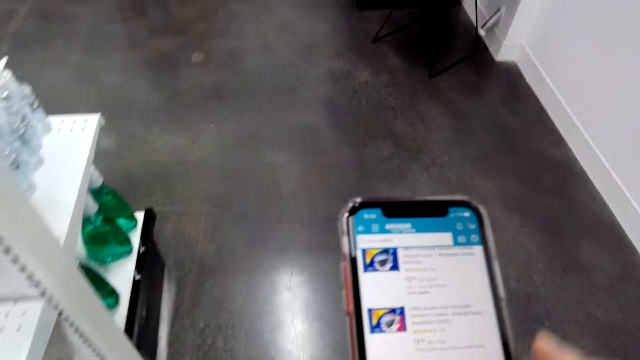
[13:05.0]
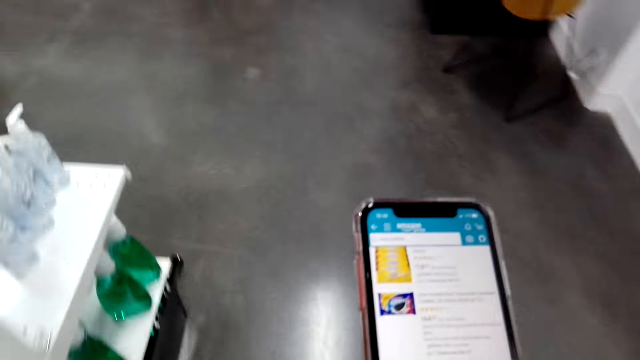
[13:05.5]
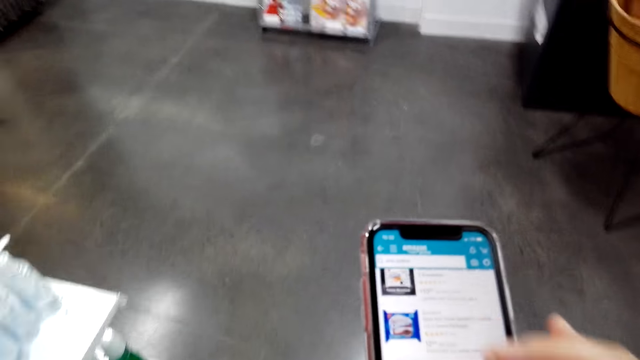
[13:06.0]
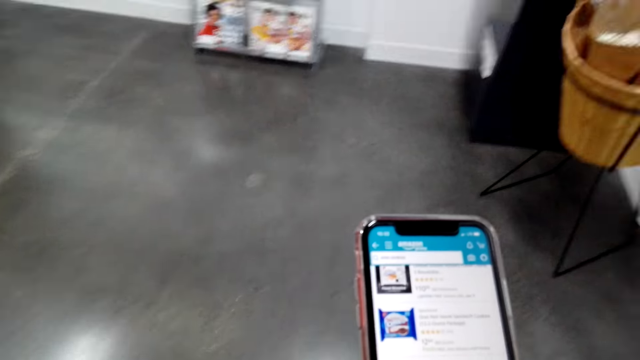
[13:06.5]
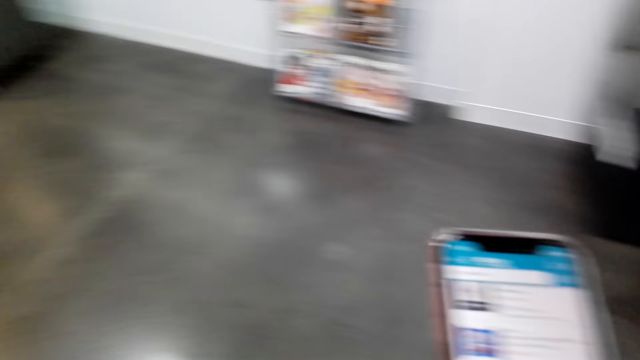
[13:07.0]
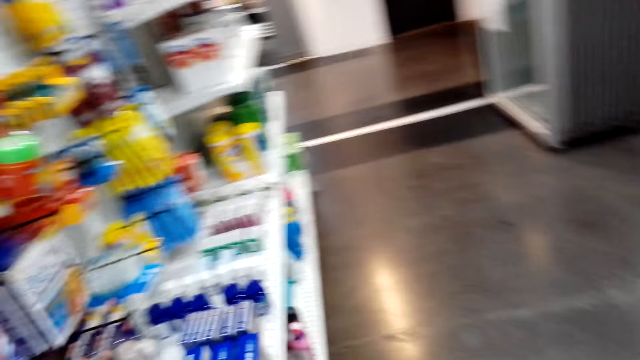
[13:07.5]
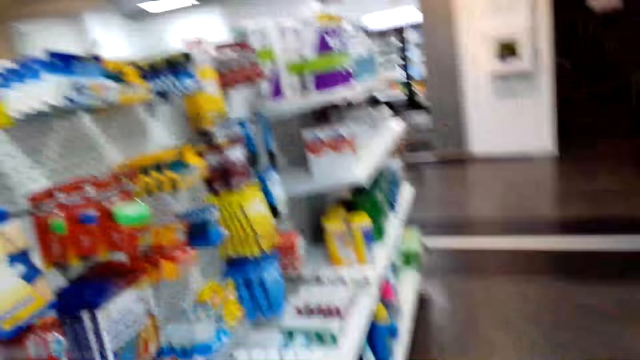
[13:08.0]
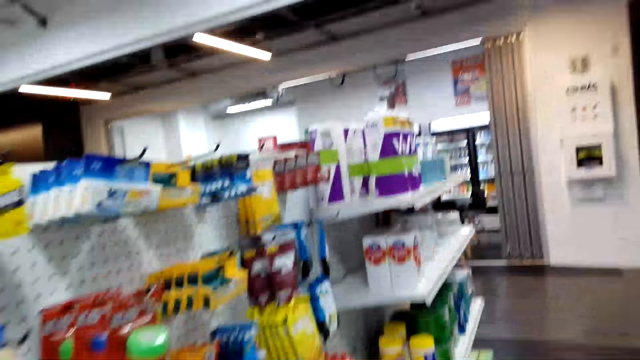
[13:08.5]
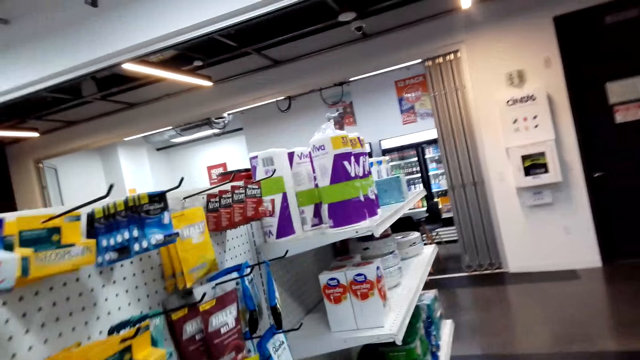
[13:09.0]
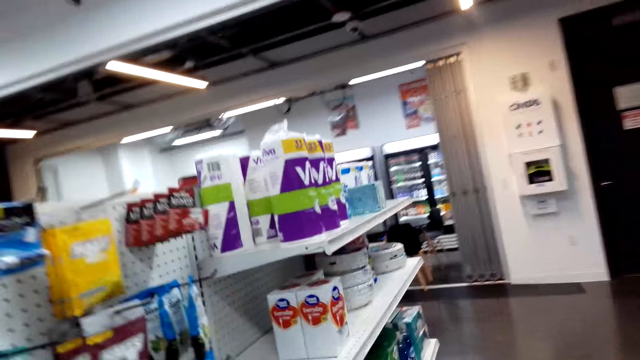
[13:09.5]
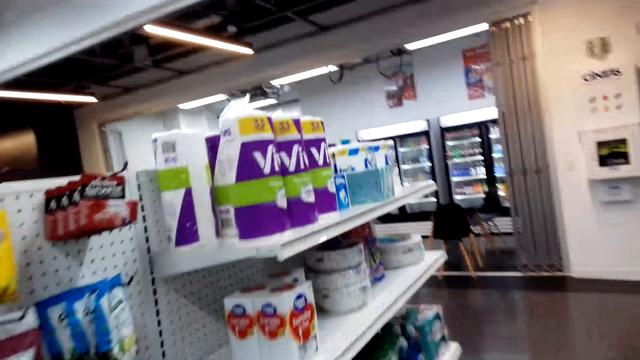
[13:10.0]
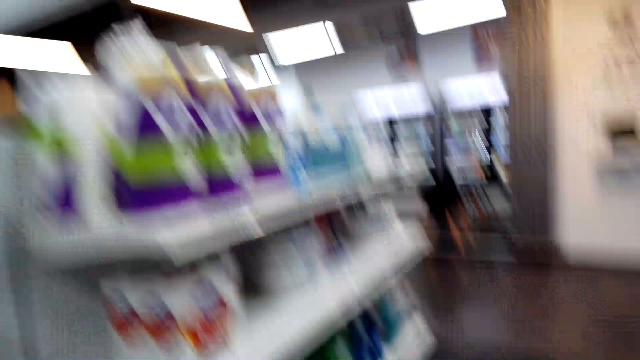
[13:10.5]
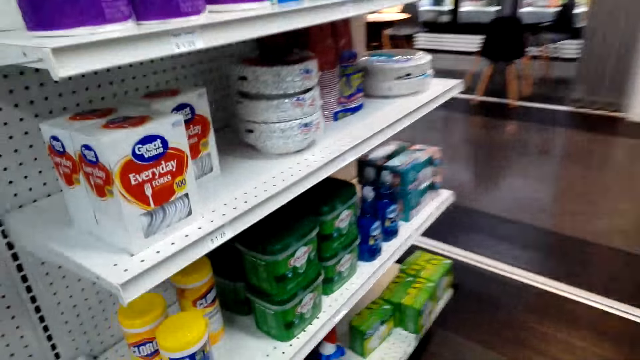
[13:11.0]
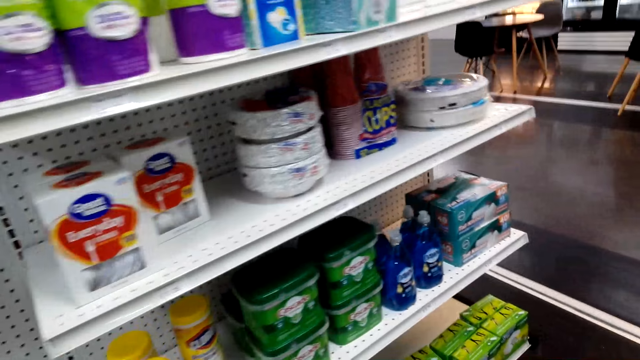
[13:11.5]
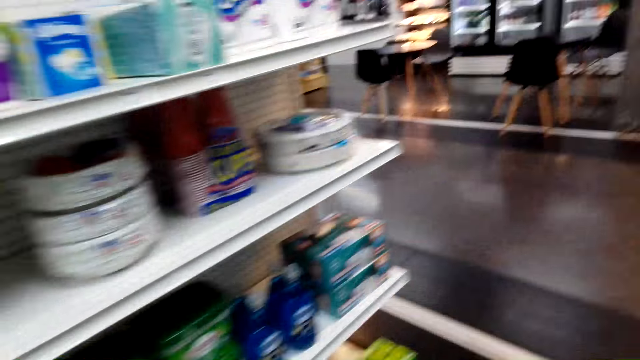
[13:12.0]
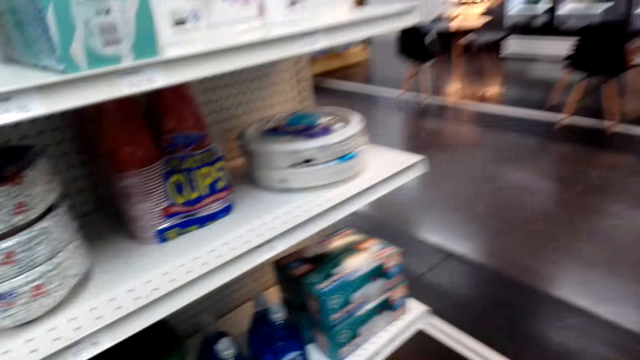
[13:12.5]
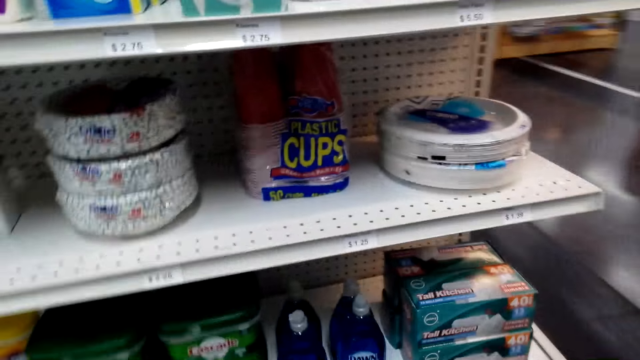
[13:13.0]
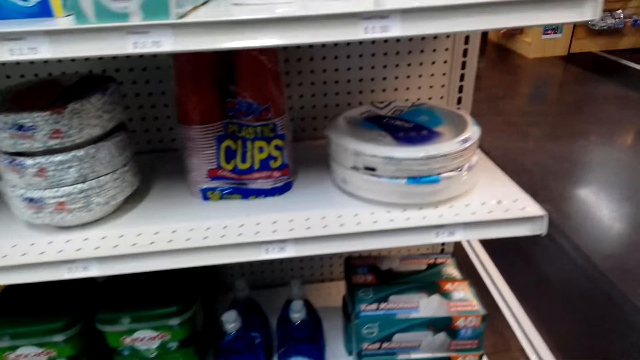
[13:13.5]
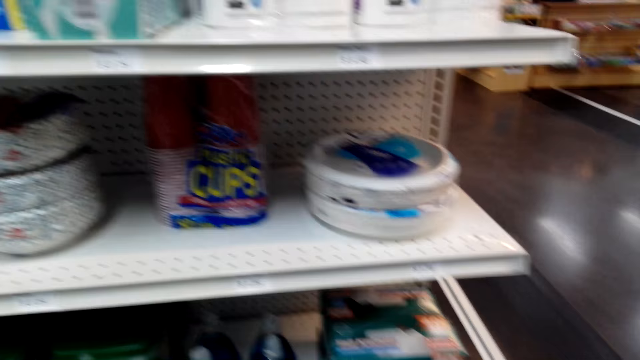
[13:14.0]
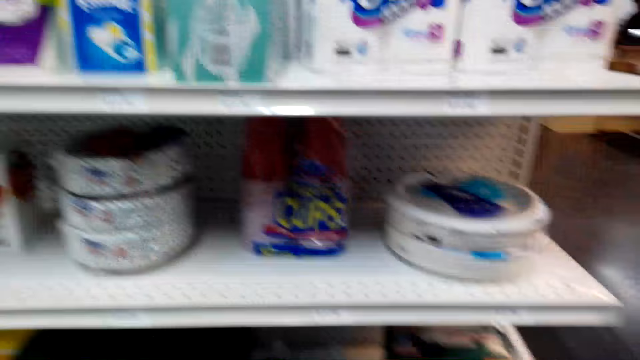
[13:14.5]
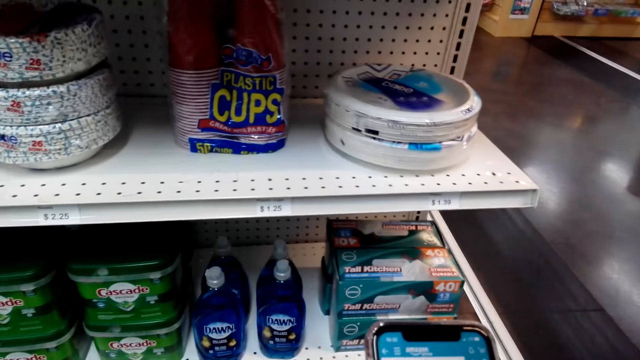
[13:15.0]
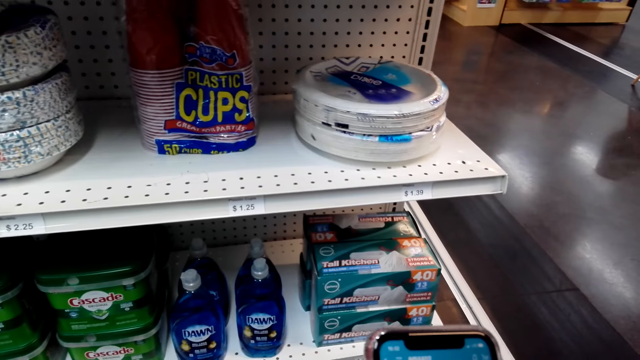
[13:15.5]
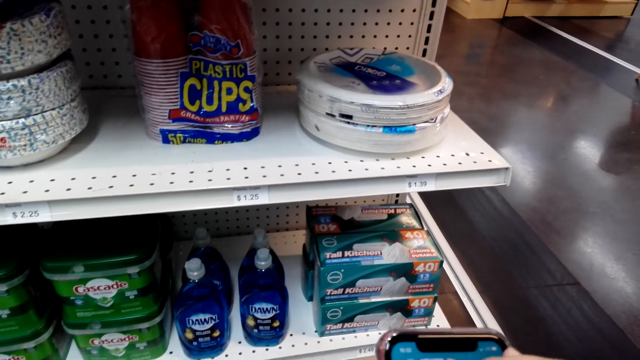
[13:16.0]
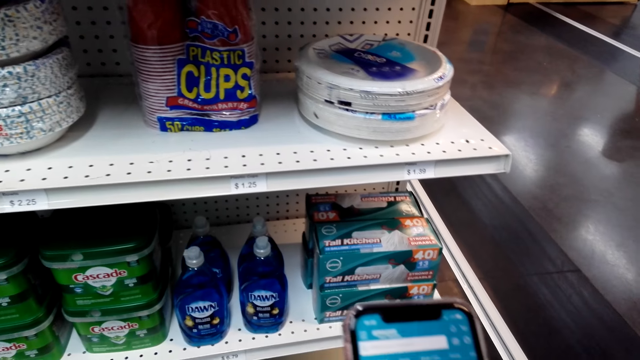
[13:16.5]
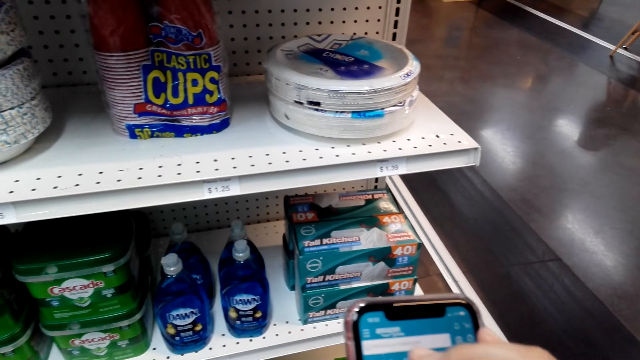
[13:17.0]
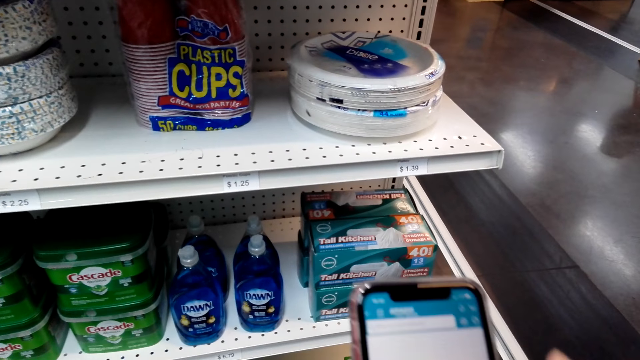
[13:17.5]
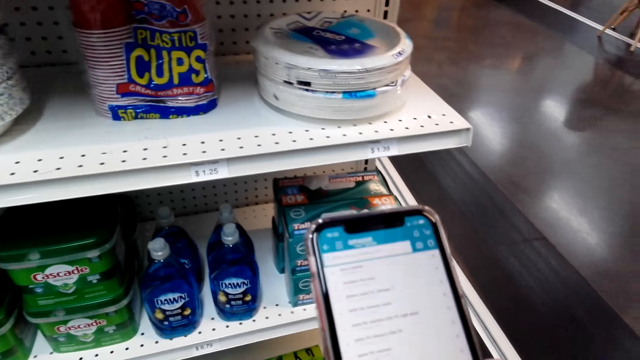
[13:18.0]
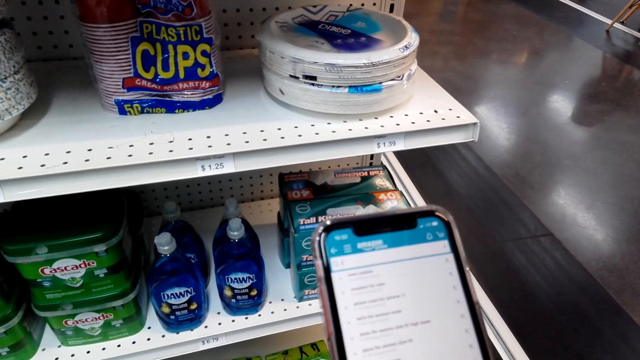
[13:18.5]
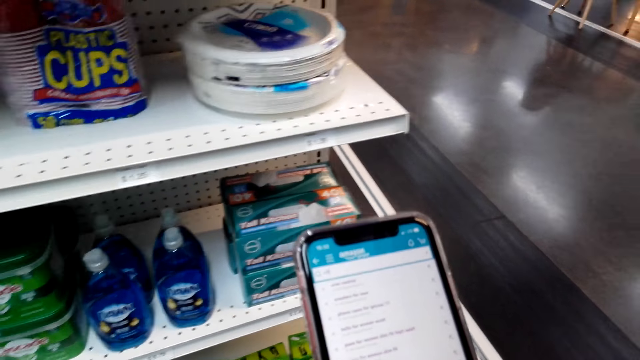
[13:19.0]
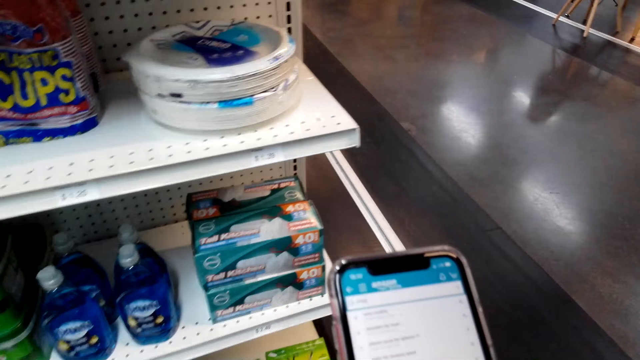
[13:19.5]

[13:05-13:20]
The camera wearer walks around the store. They operate a phone.

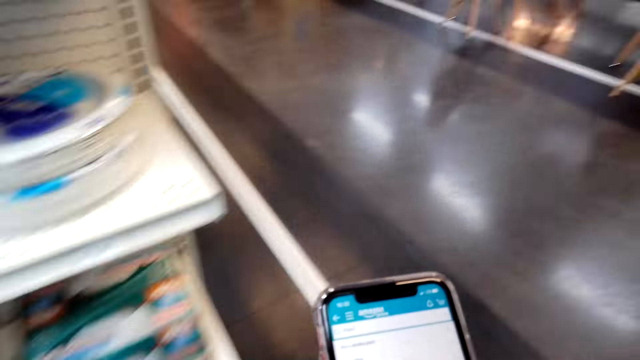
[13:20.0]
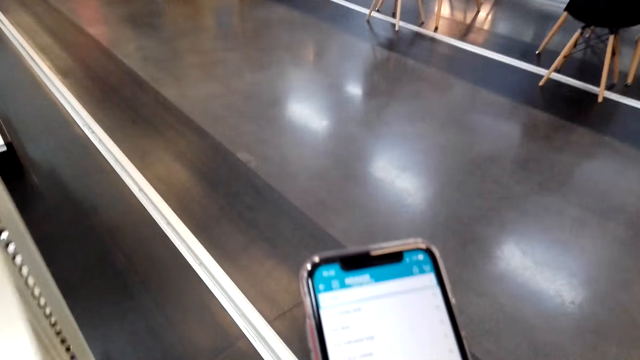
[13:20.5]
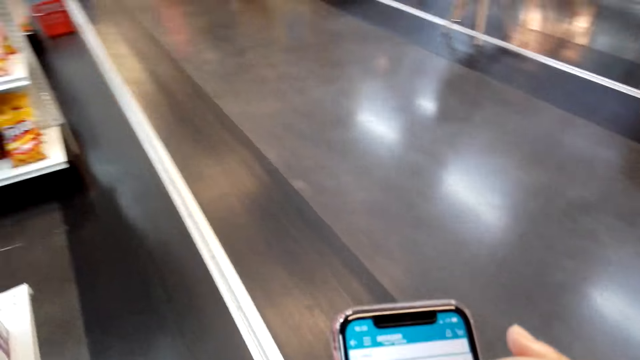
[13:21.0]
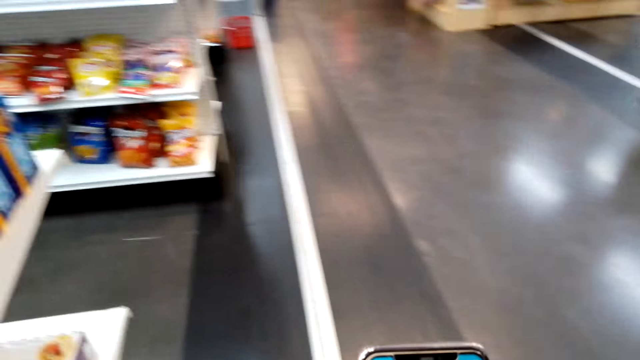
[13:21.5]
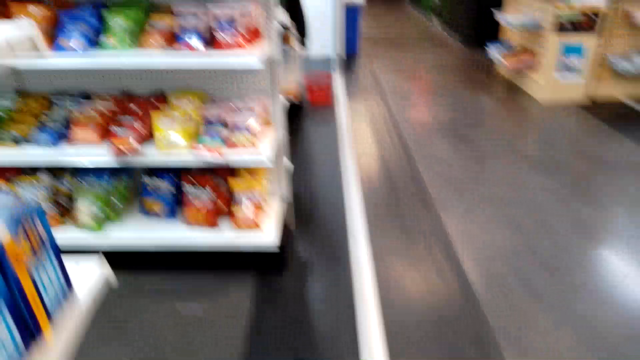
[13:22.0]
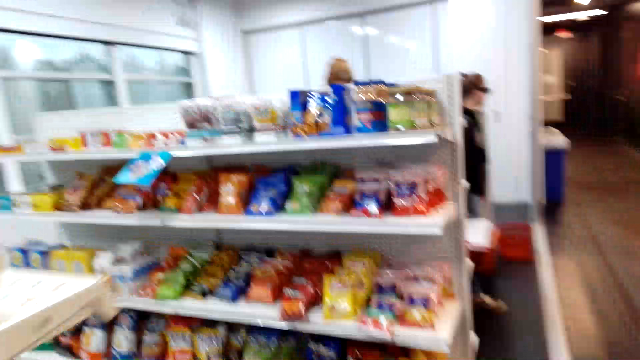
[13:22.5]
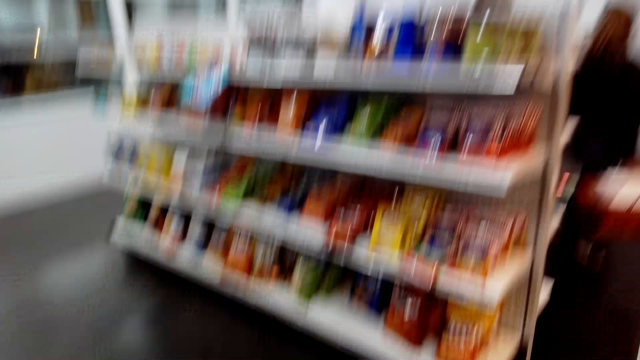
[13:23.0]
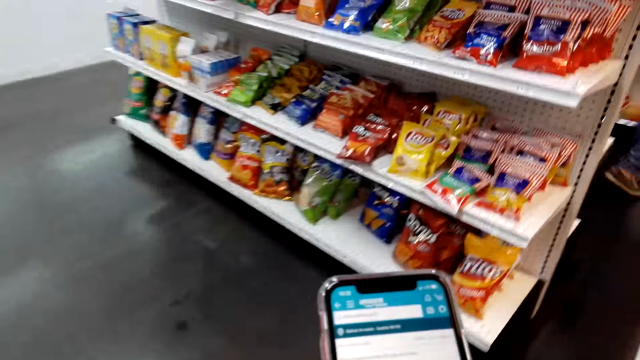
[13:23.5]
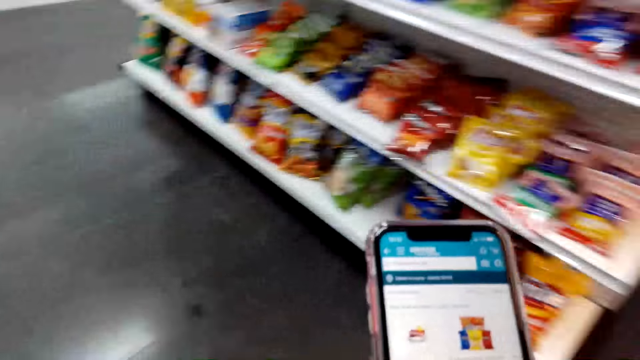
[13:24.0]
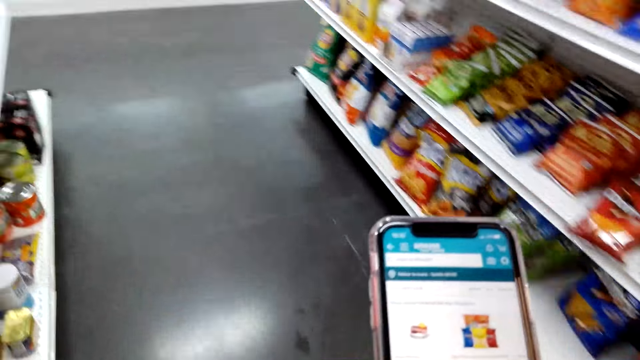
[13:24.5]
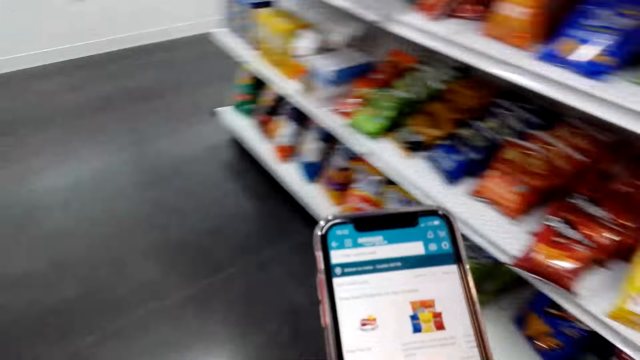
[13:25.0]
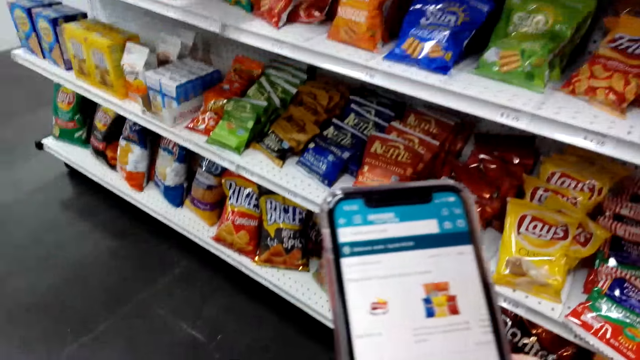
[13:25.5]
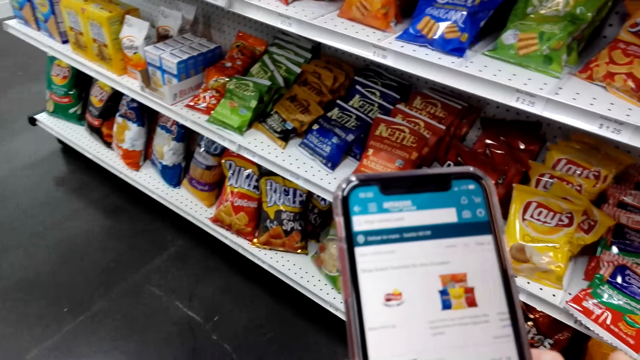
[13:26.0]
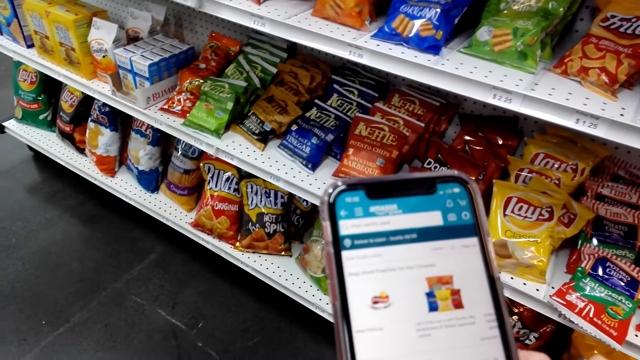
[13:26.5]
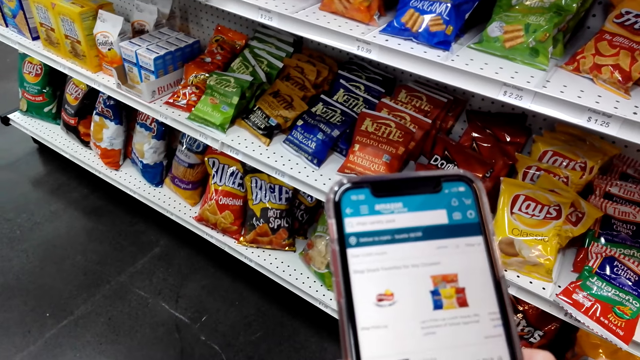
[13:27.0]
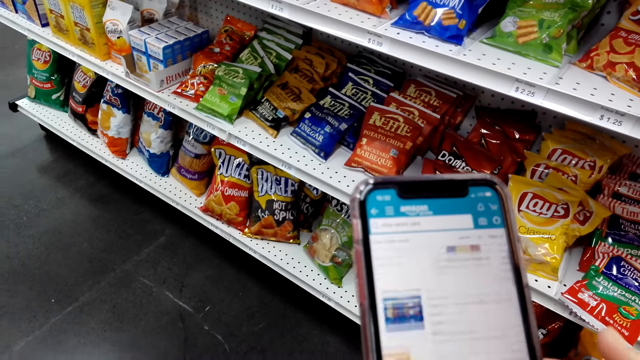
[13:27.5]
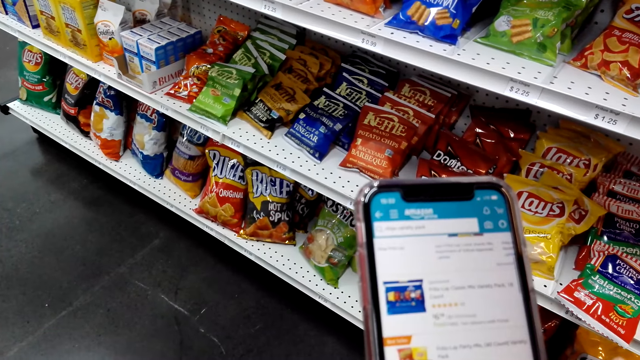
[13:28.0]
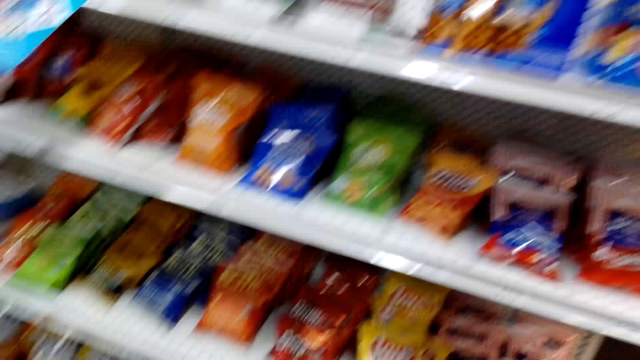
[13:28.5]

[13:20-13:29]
The camera wearer walks in the supermarket. They use a phone.
